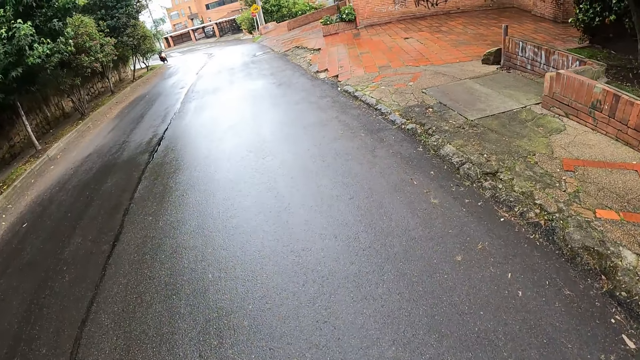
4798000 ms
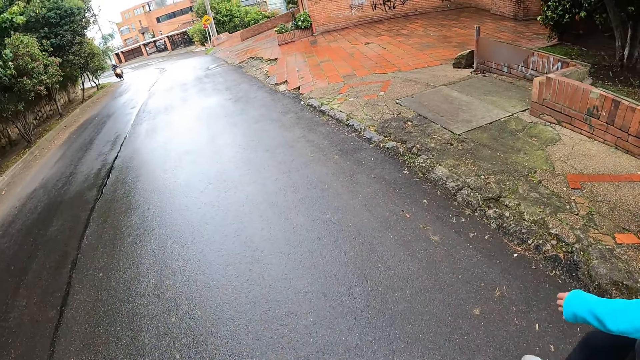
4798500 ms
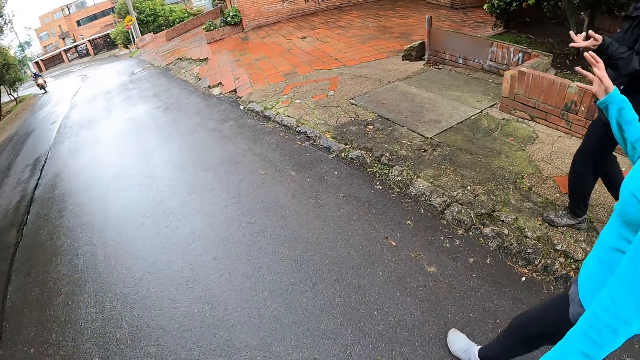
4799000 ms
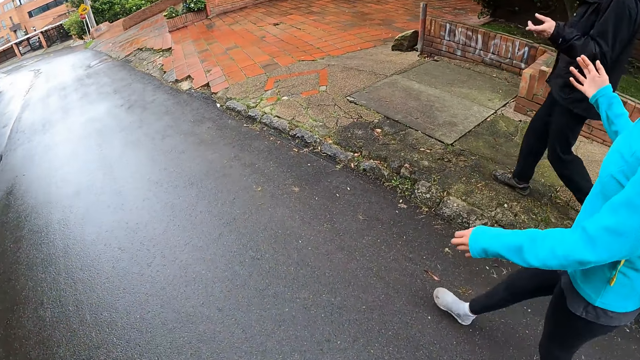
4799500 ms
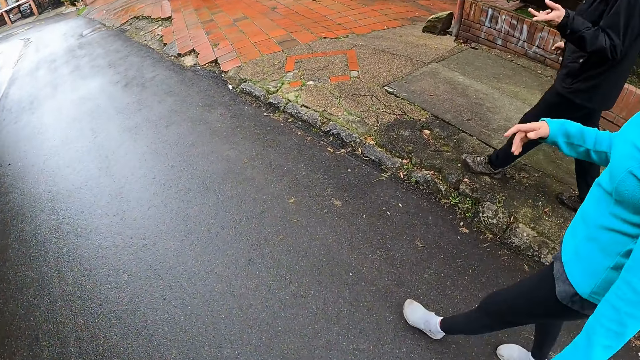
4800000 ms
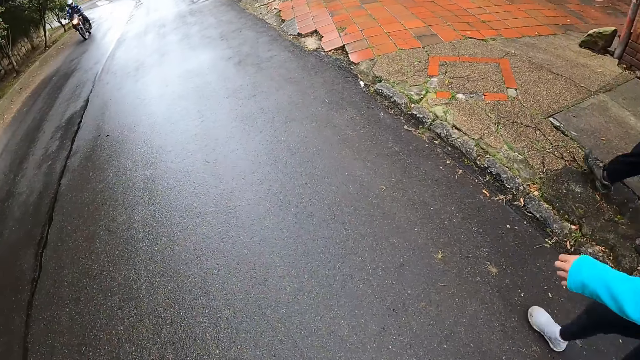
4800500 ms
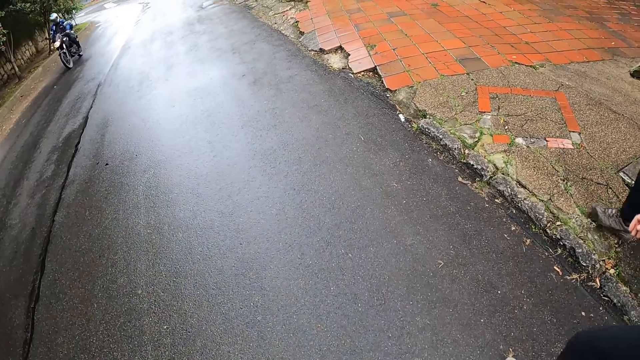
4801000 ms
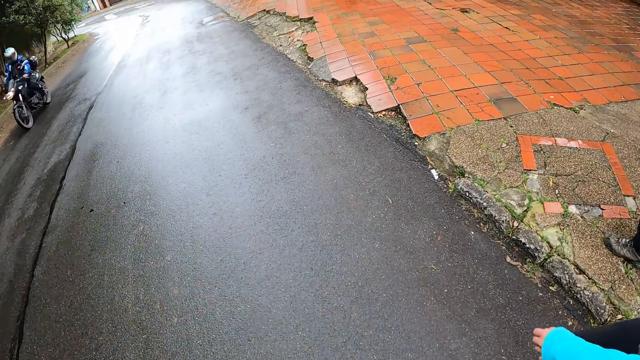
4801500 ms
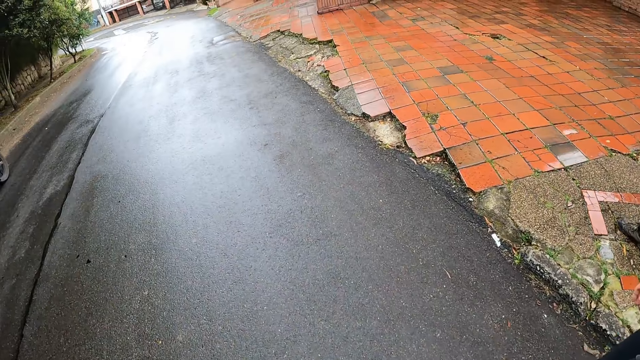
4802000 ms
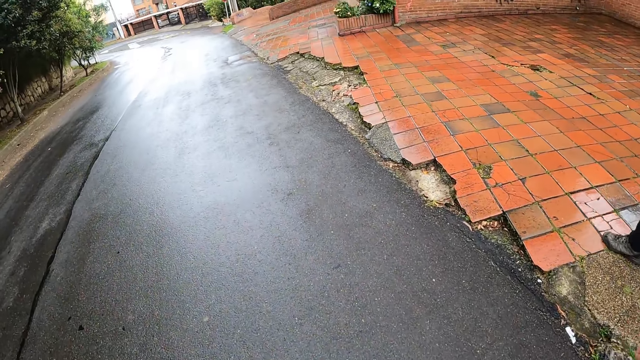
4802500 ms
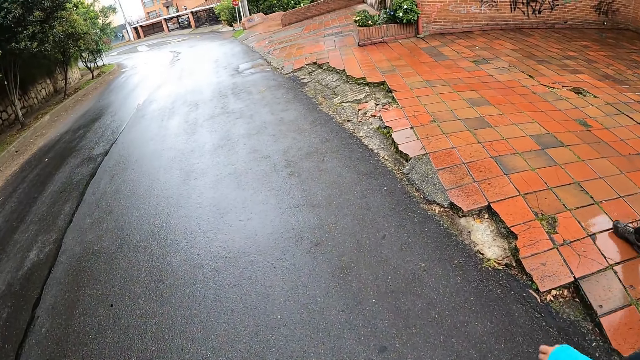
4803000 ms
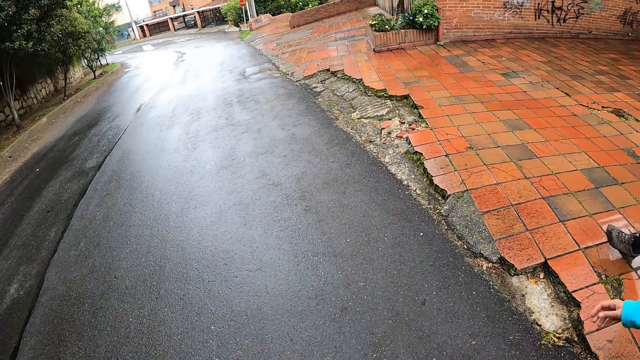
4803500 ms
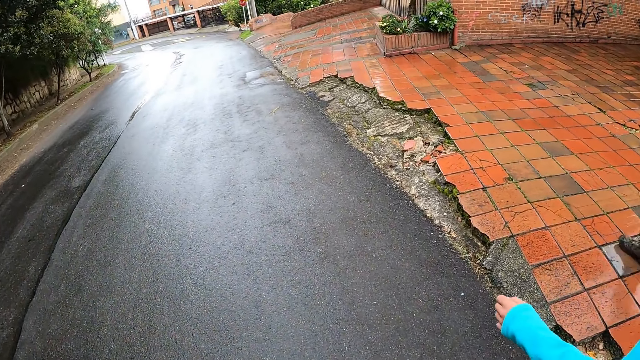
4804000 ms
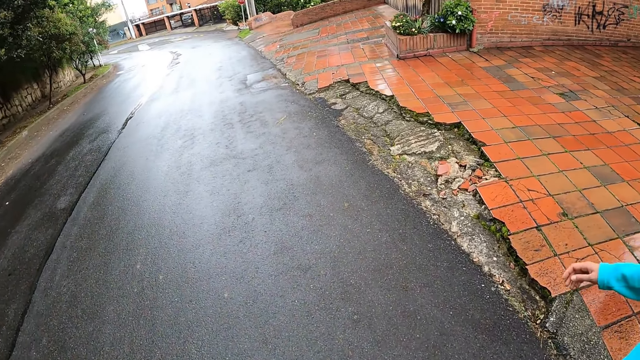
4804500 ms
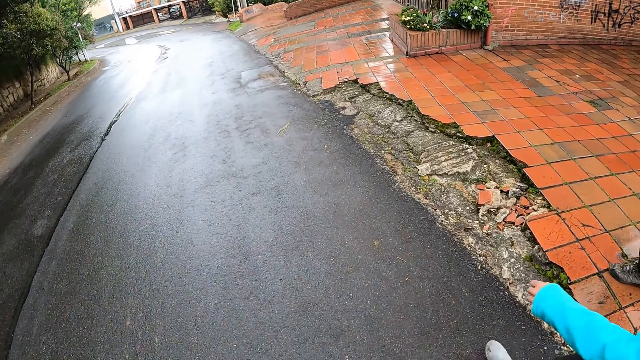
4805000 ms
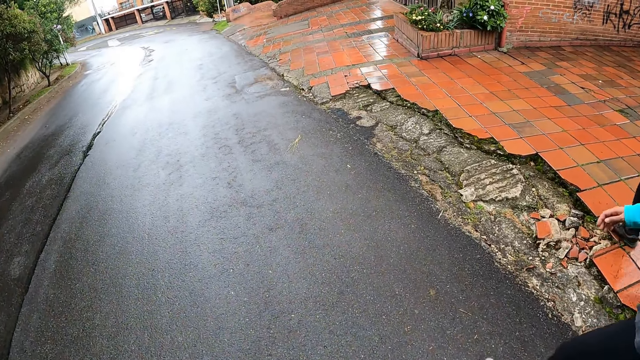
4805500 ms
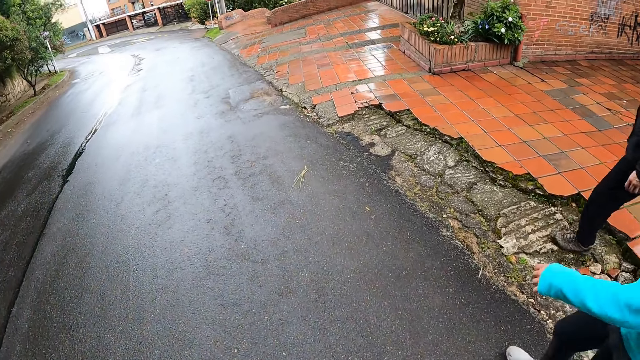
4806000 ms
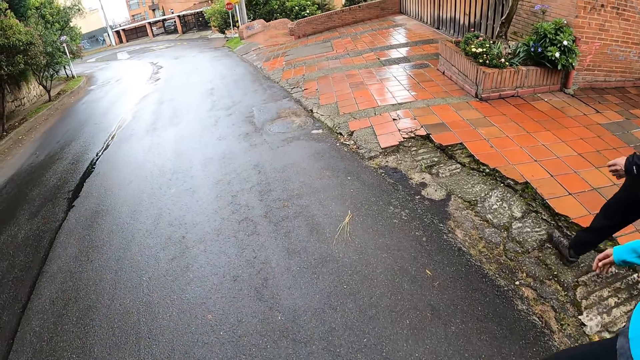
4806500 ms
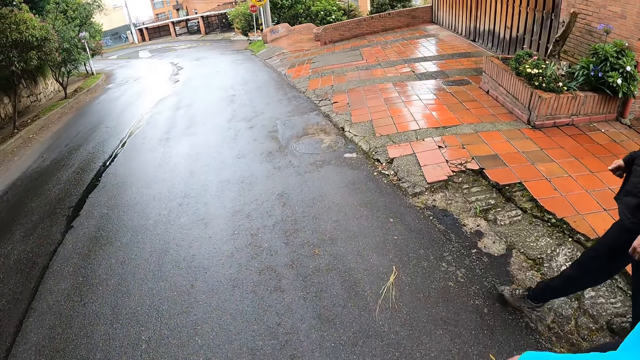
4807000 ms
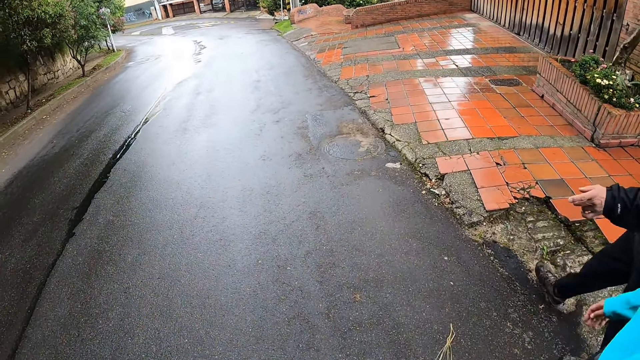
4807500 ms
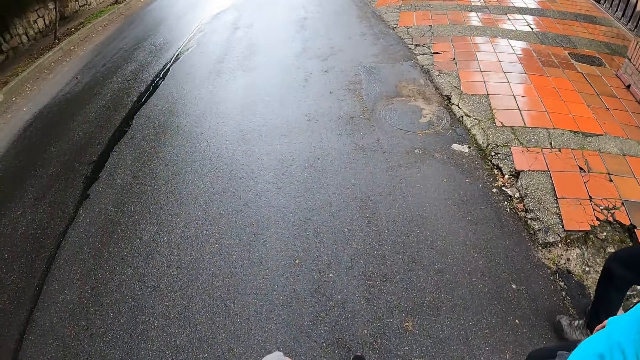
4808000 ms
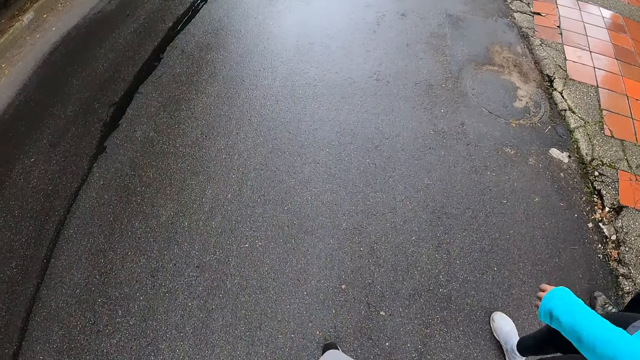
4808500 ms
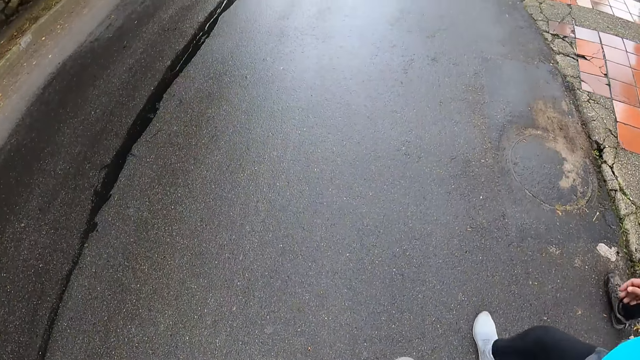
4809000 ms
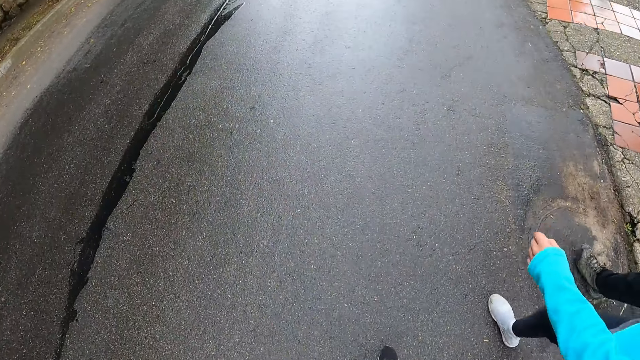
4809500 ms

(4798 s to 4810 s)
A motorcycle rides past the camera wearer.

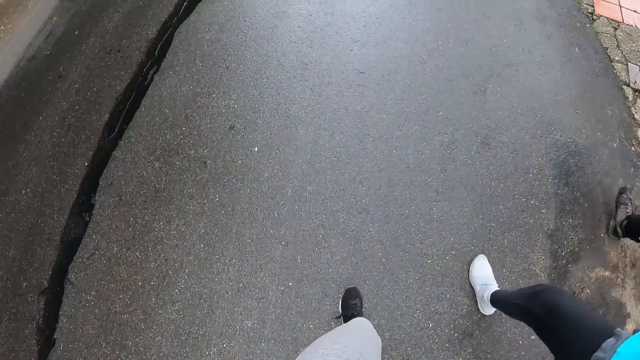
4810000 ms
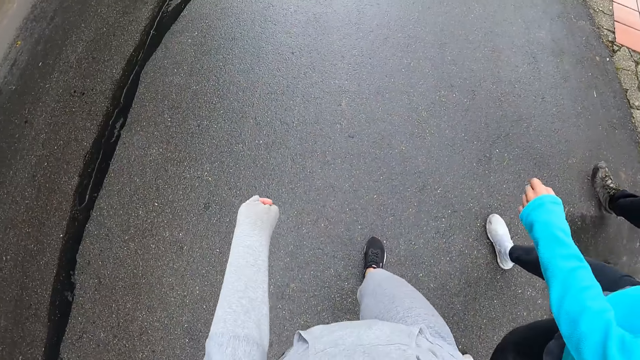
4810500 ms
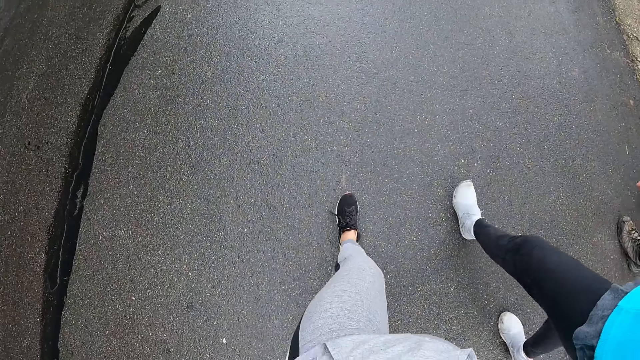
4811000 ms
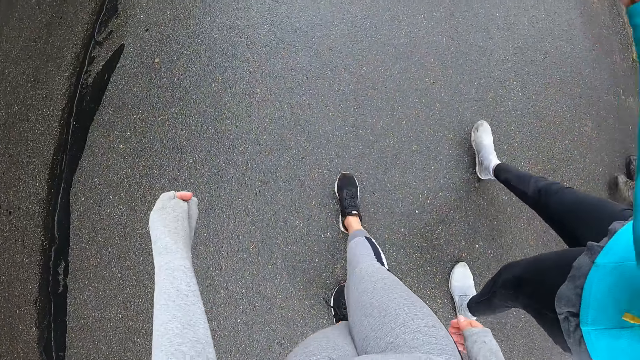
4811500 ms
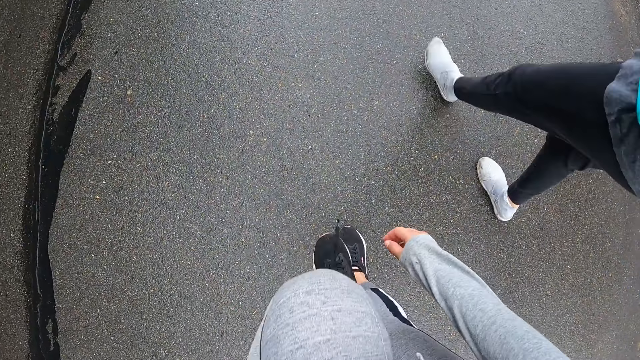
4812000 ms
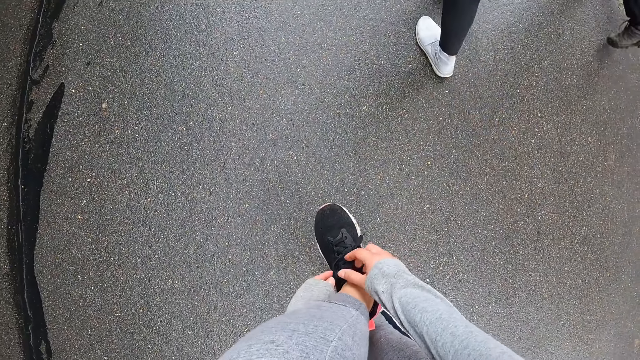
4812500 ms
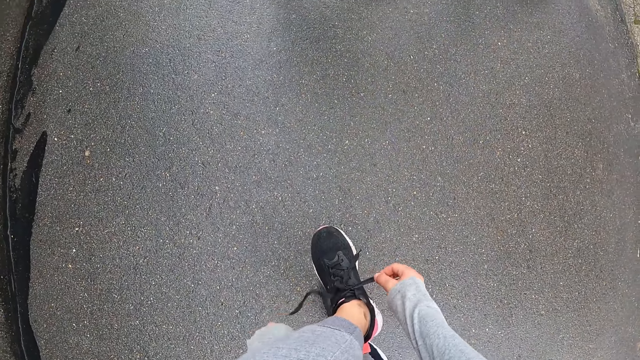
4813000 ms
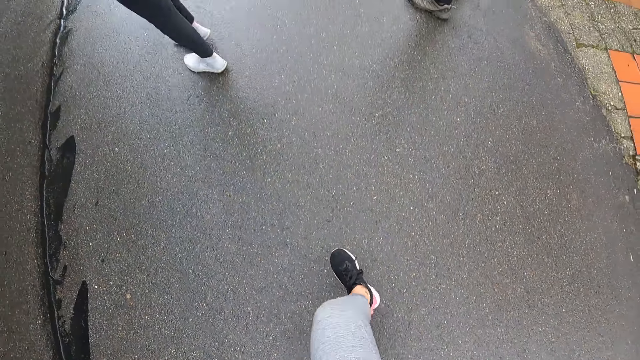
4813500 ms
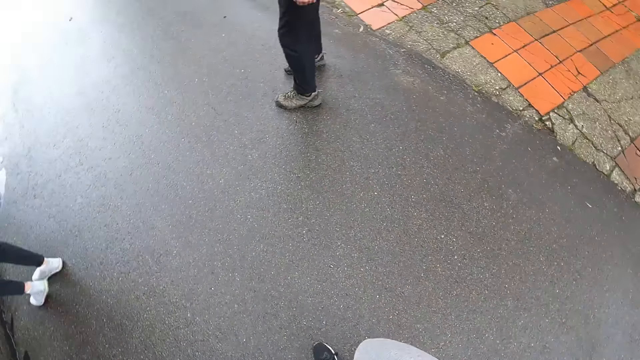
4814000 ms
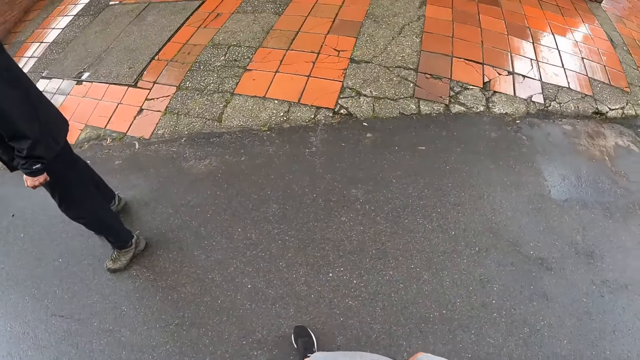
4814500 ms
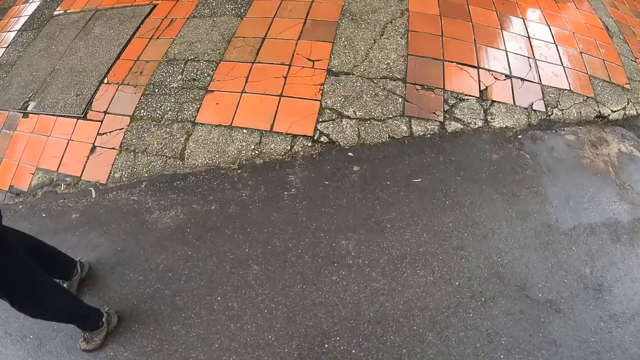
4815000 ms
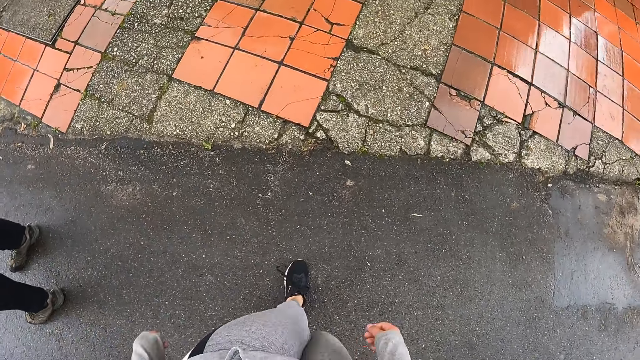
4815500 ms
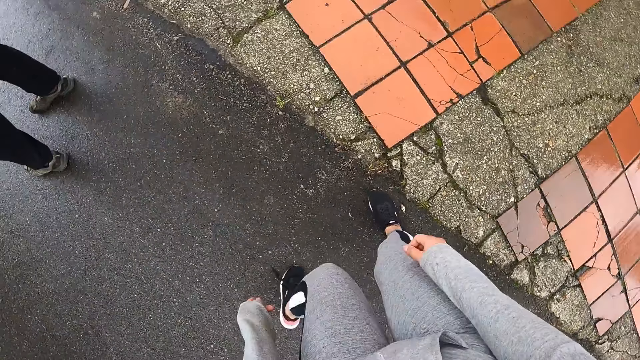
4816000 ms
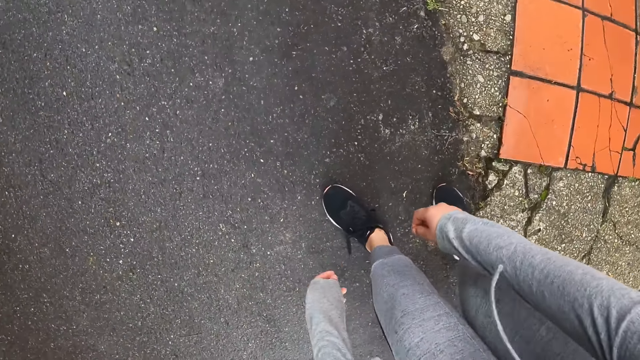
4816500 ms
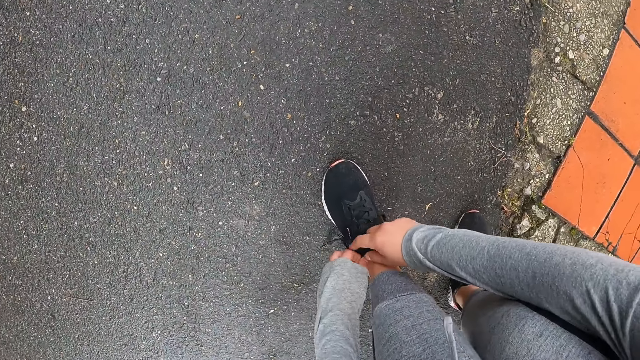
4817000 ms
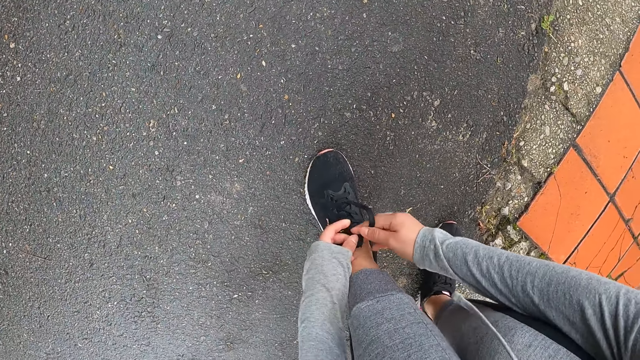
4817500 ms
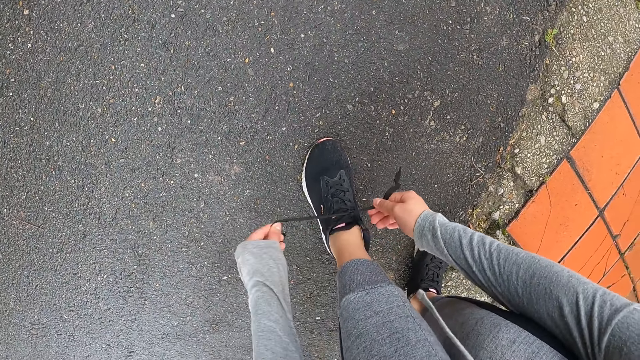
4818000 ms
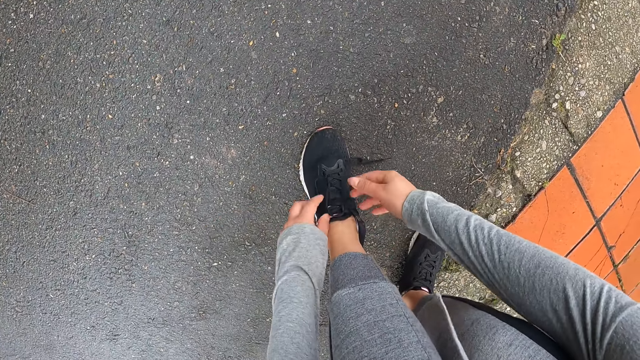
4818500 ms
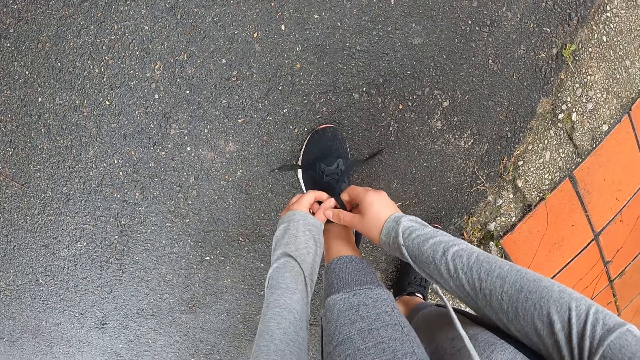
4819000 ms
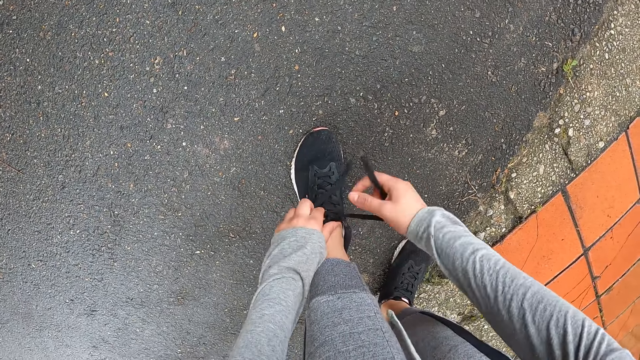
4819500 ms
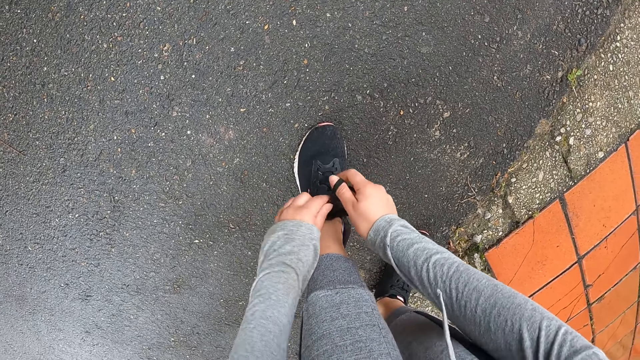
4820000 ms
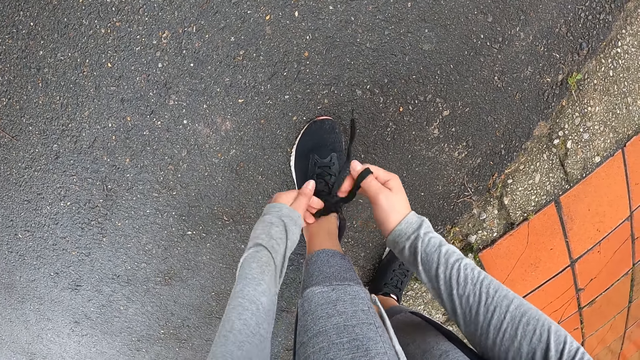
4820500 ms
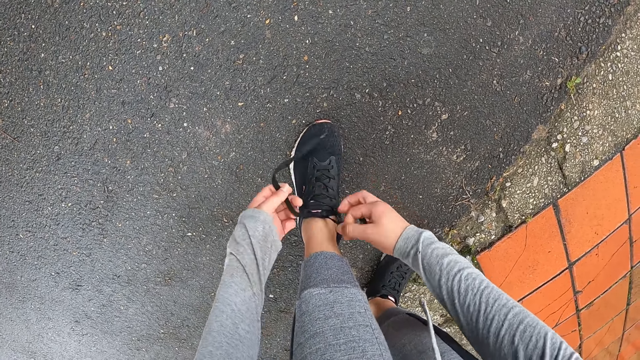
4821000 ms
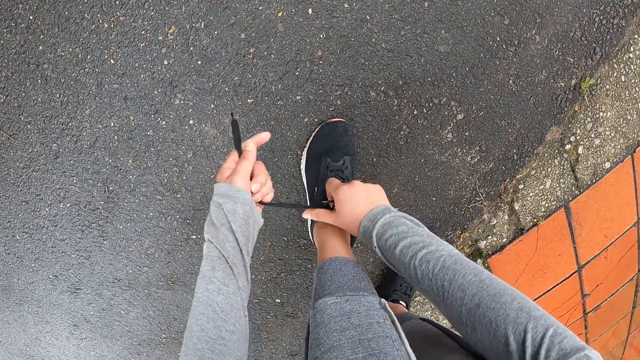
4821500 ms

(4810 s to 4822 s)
The camera wearer ties the shoes. She adjusts a lace of her shoe with both hands. She walks along the road with colleagues. She ties the shoes. She fixes the lace of her sneakers with both hands.
